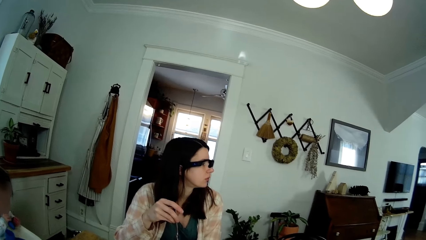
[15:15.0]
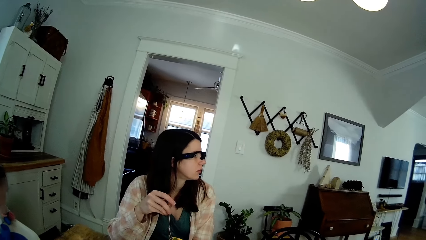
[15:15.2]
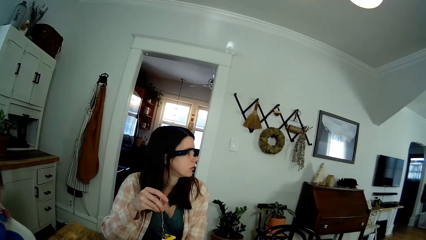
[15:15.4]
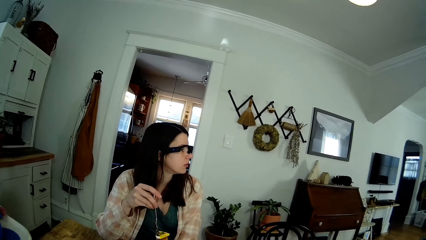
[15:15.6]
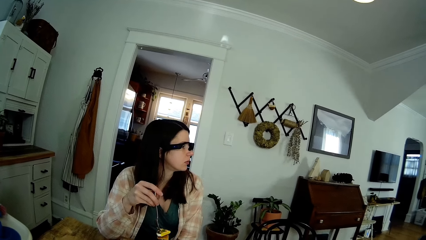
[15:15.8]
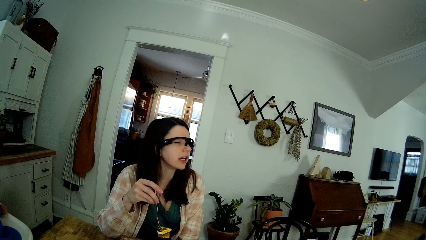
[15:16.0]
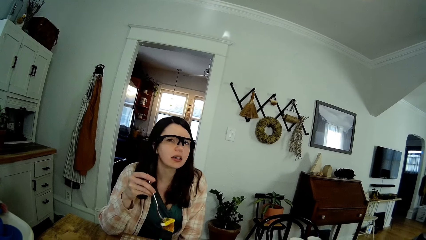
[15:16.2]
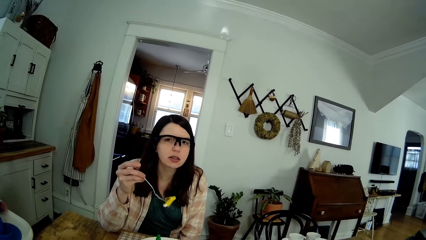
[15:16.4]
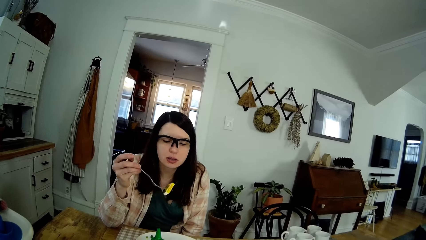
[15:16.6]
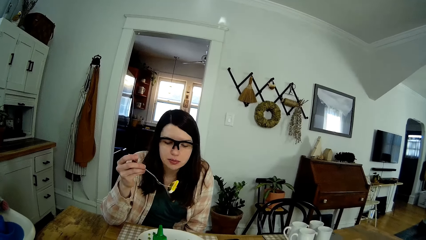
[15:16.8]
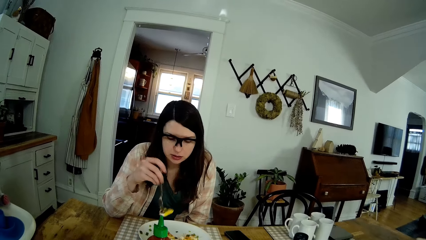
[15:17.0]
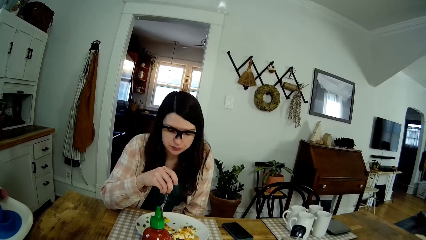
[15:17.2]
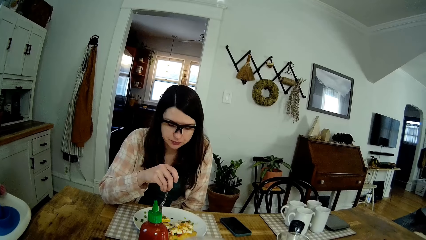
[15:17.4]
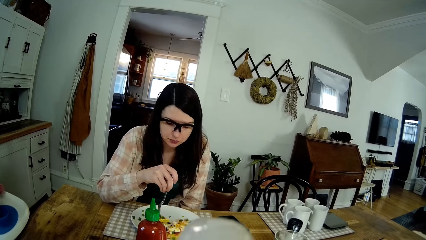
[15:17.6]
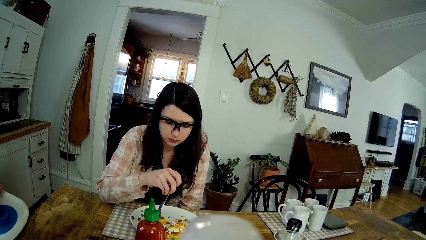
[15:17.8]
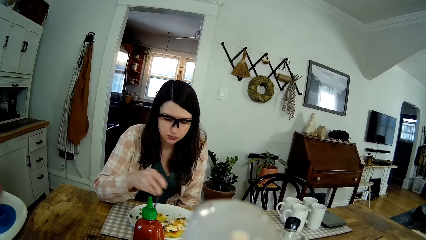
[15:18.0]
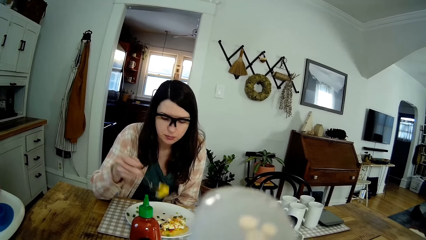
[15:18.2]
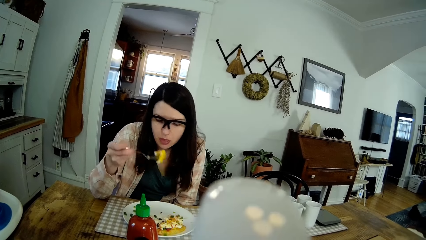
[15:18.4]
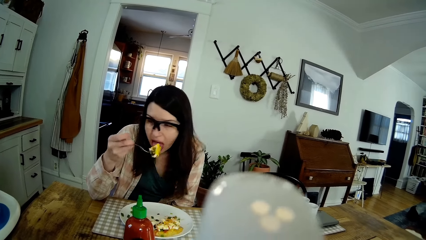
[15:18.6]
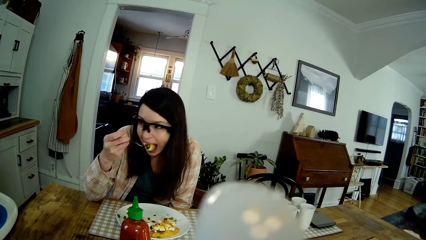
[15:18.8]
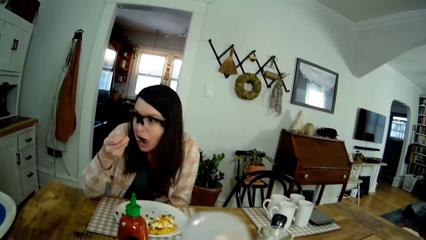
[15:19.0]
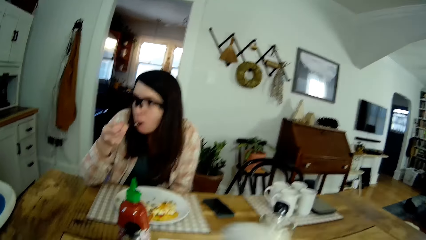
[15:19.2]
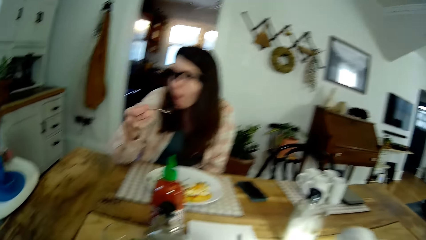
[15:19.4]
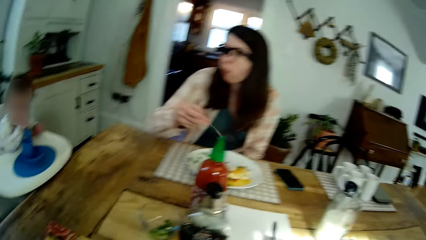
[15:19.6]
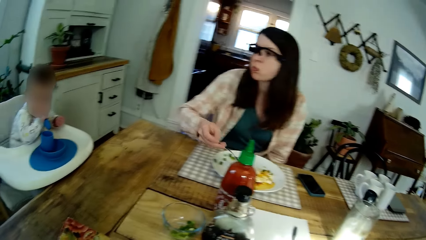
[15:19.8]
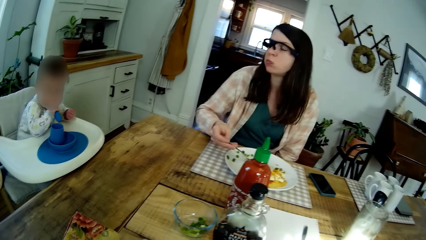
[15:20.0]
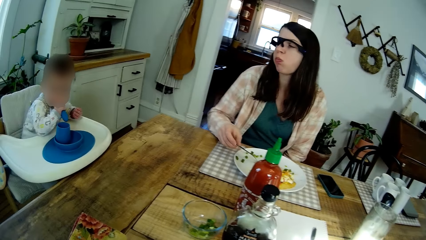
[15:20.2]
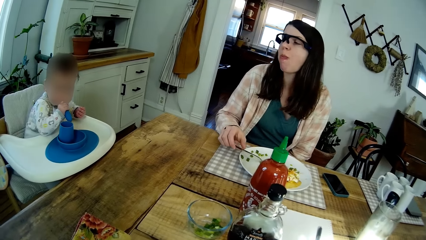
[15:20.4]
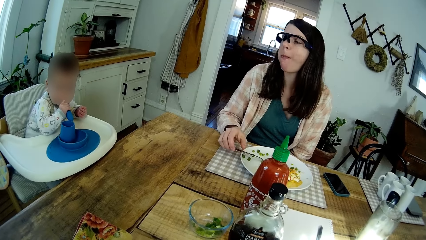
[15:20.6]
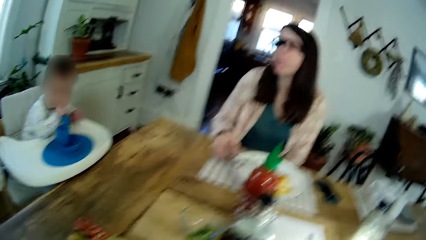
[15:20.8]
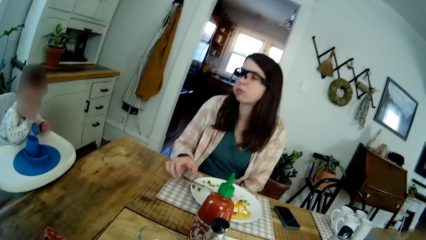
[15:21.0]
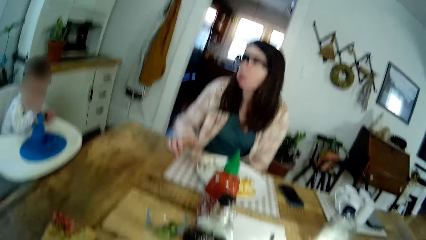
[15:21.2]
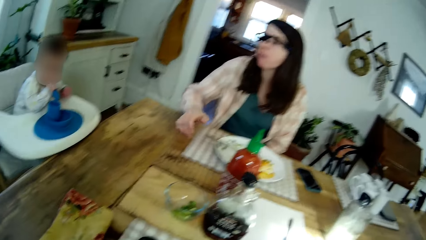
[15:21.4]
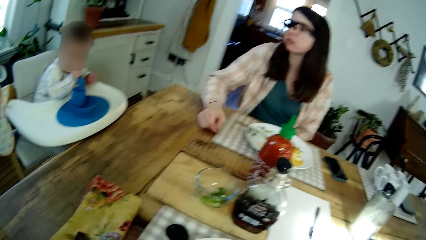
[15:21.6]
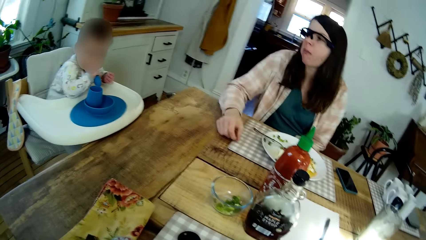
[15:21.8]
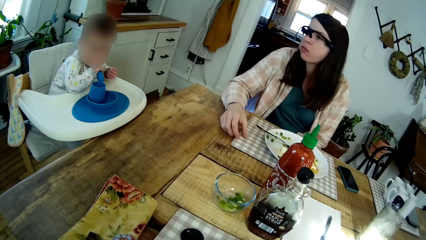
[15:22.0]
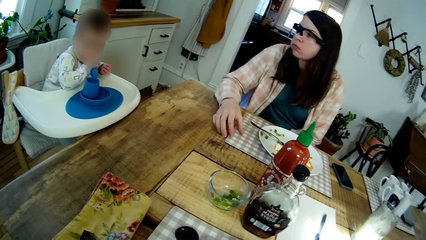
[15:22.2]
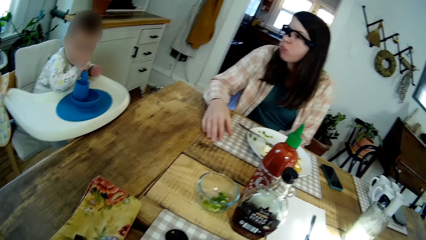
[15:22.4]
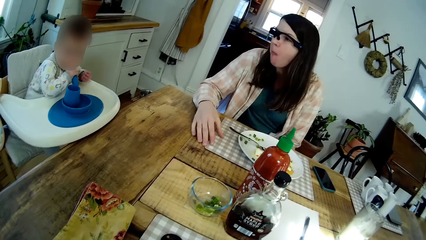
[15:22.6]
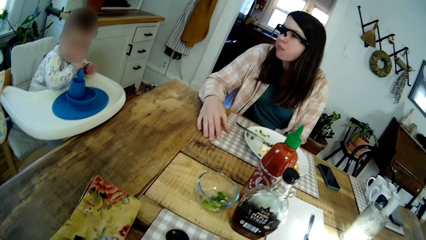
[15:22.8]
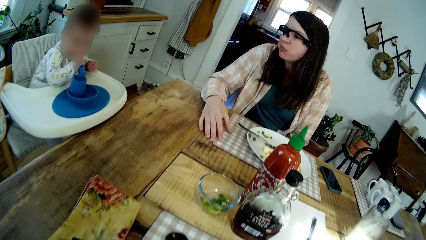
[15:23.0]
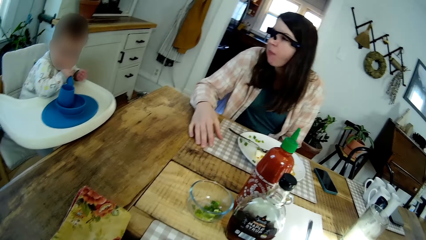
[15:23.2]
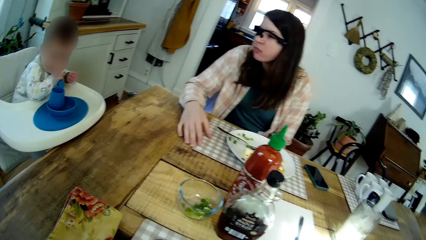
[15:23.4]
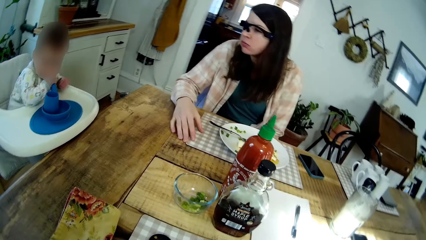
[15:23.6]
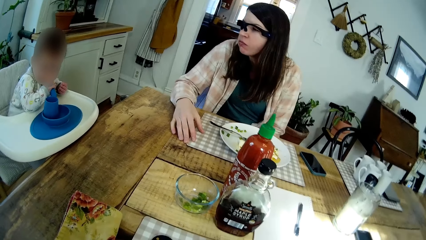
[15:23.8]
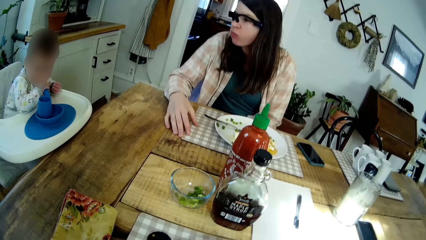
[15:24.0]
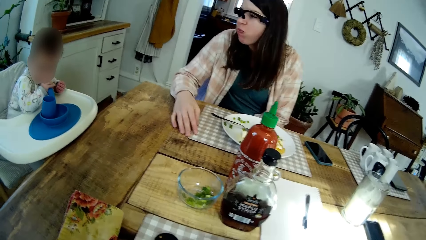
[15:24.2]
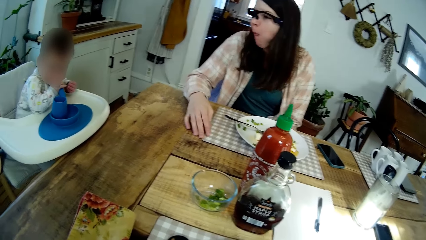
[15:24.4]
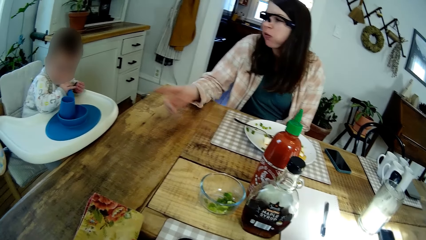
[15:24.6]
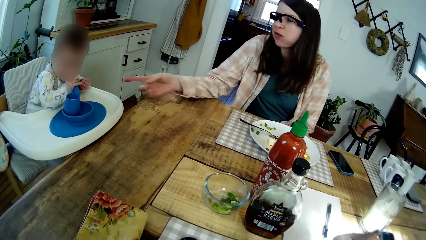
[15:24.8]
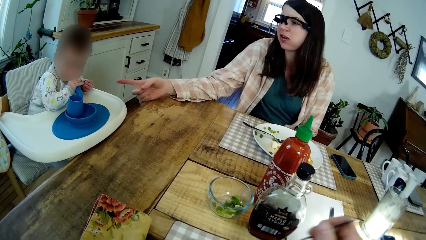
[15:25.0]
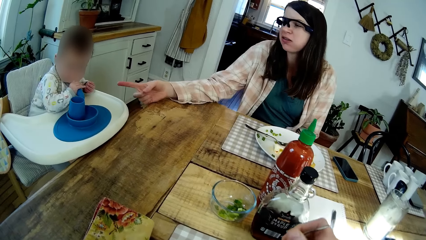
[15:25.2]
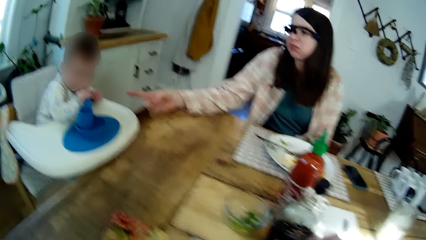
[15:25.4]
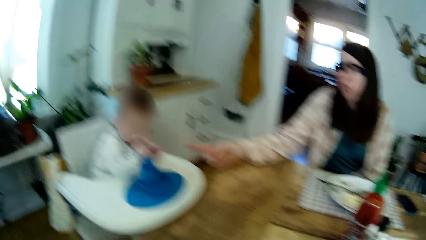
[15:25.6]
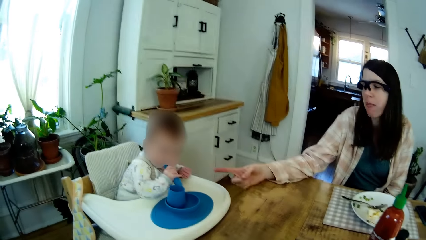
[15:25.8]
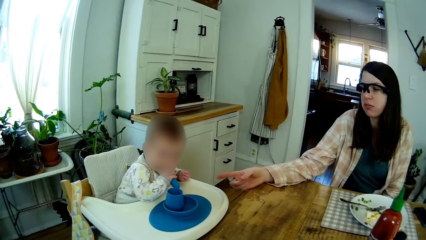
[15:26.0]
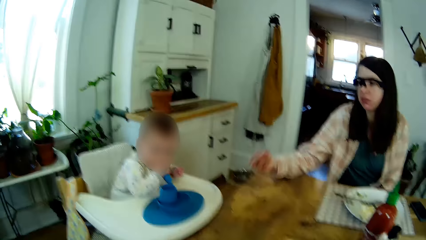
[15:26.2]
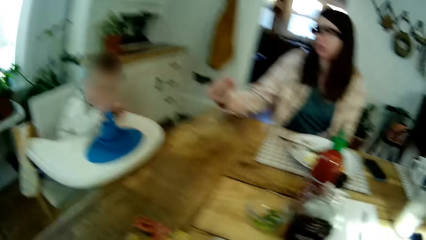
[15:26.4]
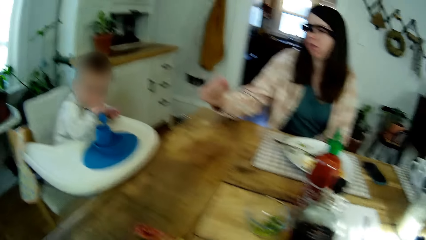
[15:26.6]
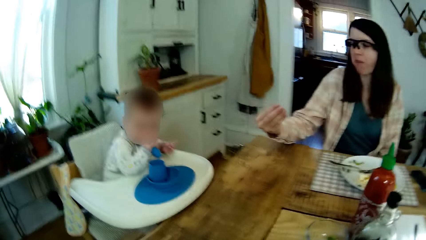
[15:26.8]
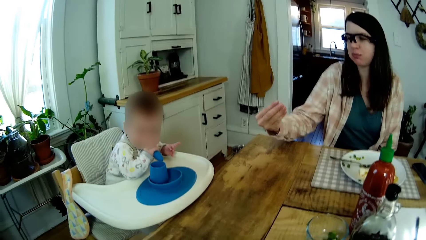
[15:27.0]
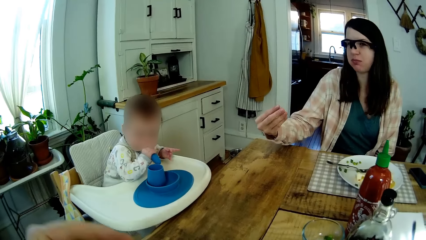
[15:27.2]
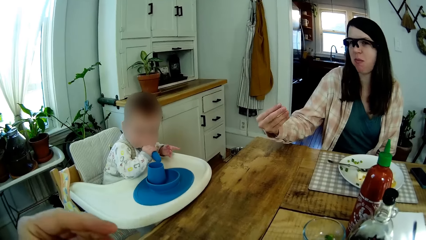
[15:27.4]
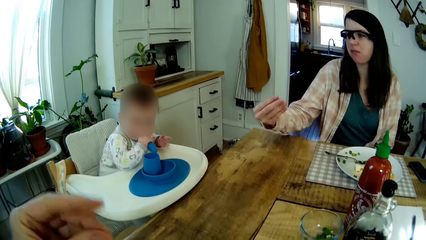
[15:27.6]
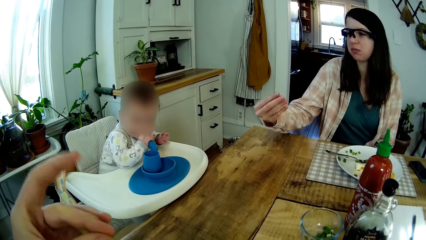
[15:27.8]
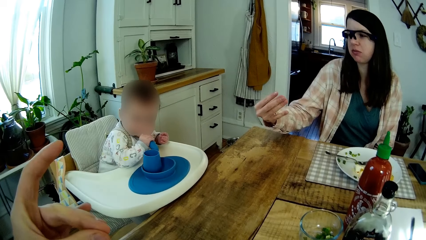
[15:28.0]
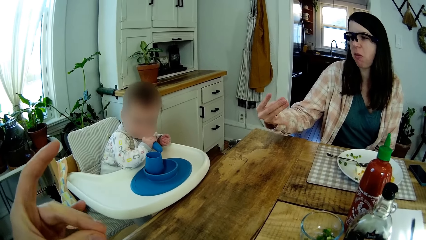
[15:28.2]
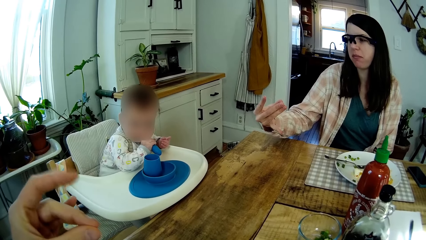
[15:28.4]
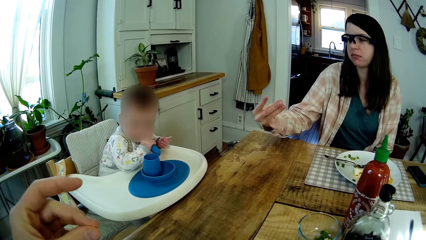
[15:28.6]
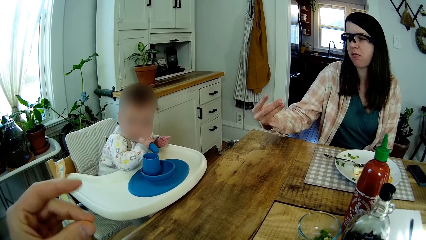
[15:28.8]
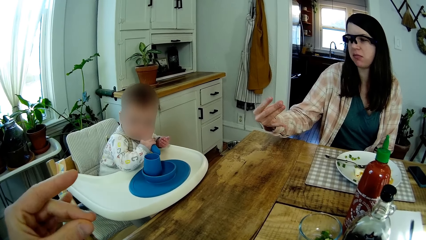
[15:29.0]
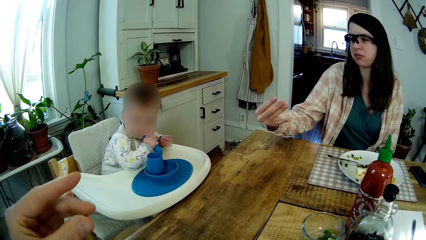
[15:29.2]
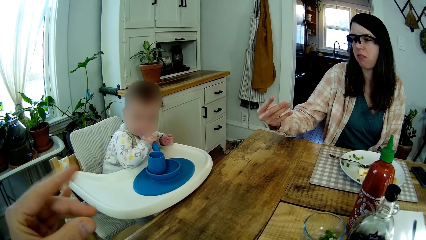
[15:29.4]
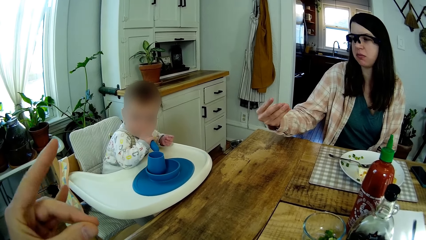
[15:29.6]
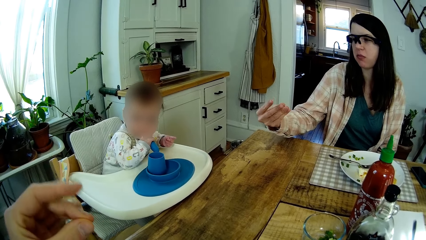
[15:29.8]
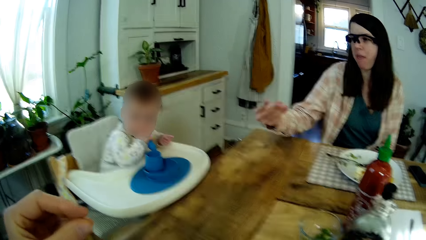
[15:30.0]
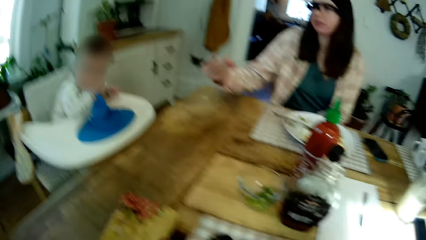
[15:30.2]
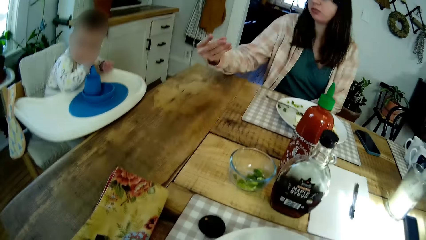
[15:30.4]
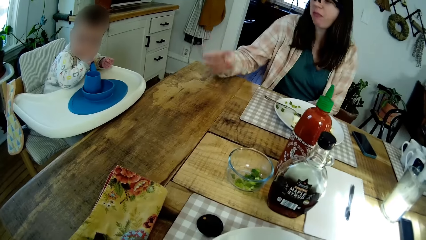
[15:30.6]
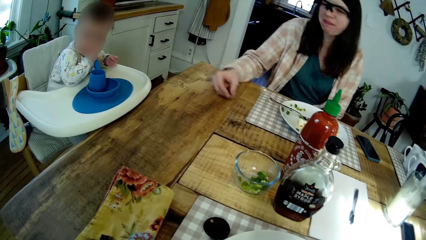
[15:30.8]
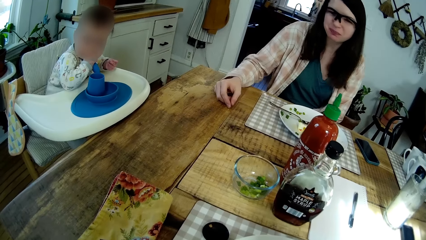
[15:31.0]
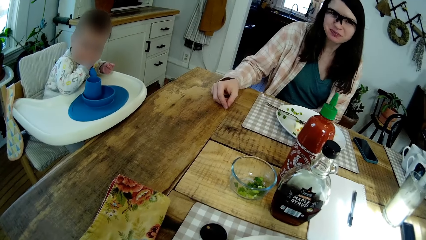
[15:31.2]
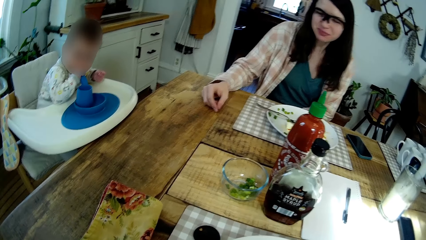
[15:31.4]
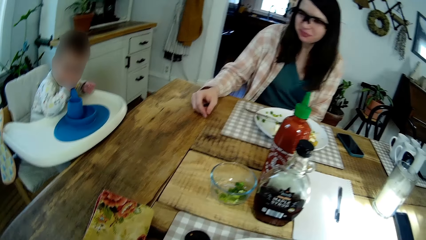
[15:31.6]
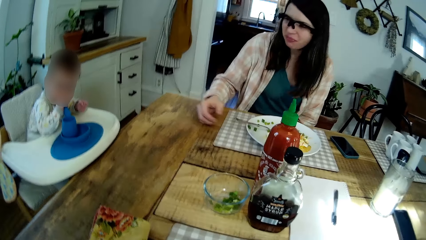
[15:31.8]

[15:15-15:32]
The woman takes some fried egg from the plate on the table with the fork in her right hand. The camera wearer puts the fried egg on the fork in her right hand in her mouth. She puts the cup in her mouth. The woman eats the food. The camera wearer drinks the water. The woman looks at the kid, points at the baby with her right hand, and looks at her fingers. The camera wearer stretches her finger.
